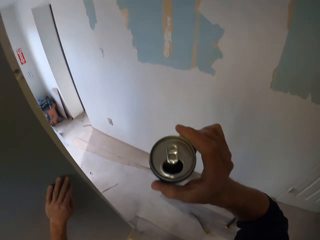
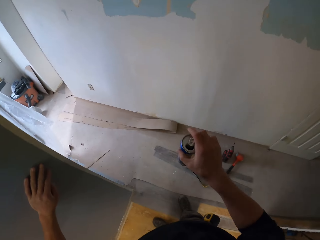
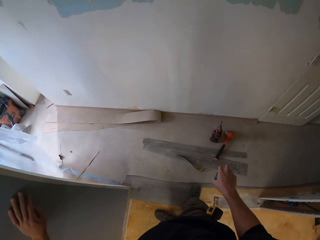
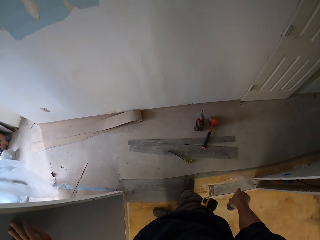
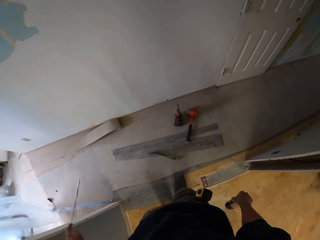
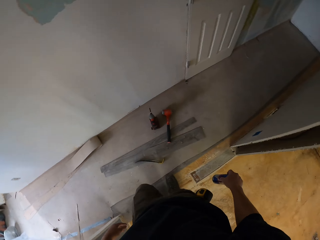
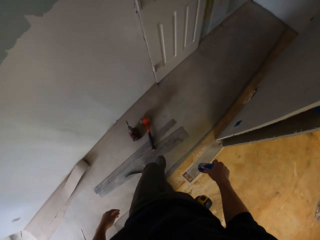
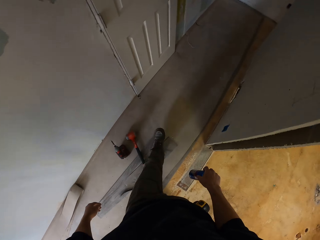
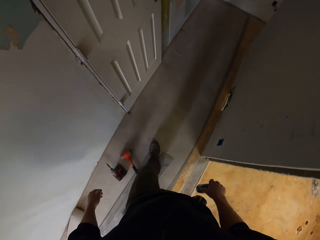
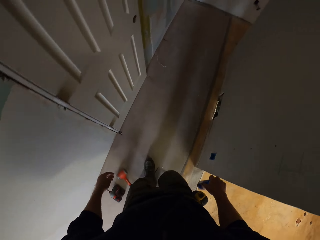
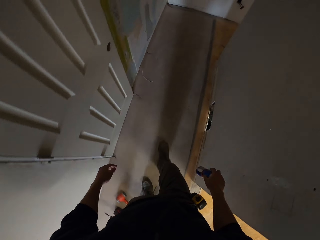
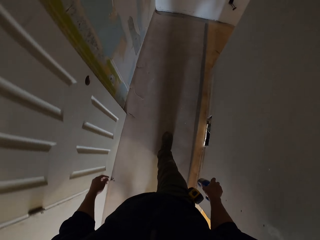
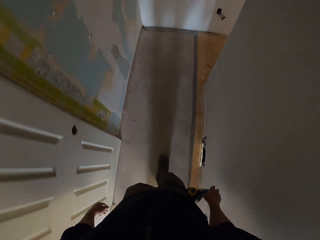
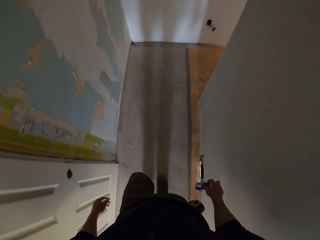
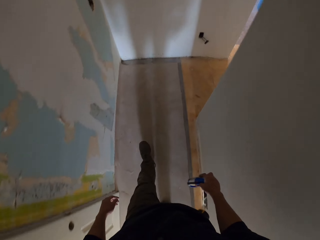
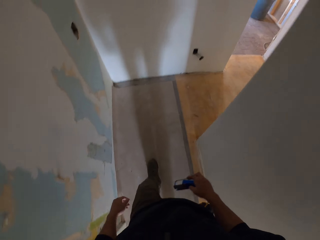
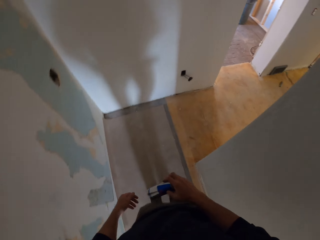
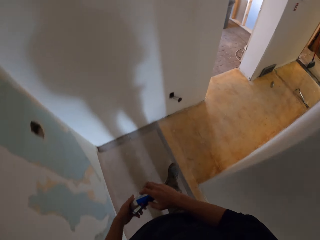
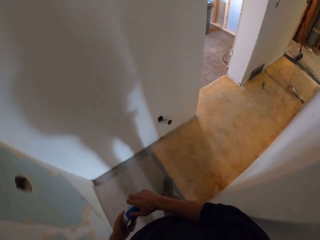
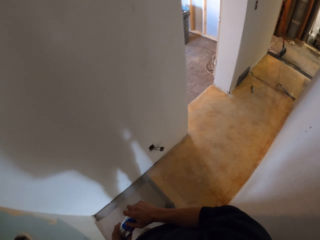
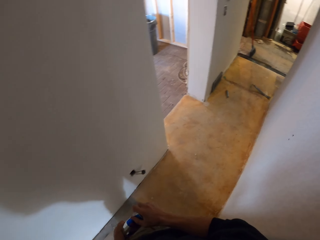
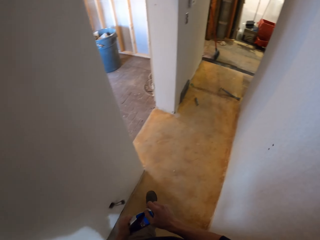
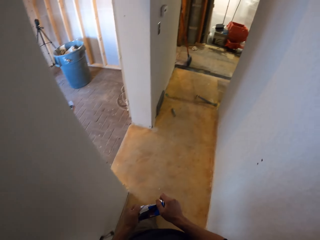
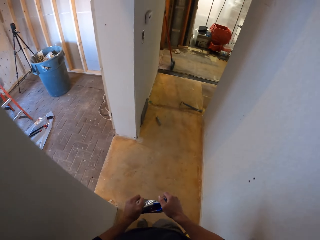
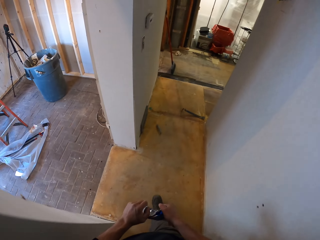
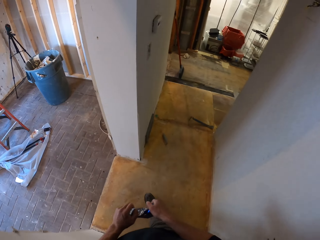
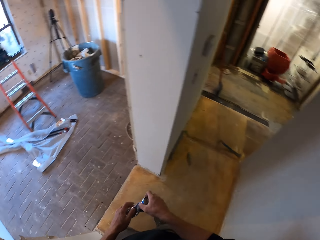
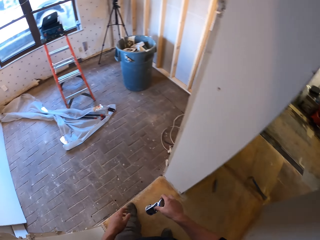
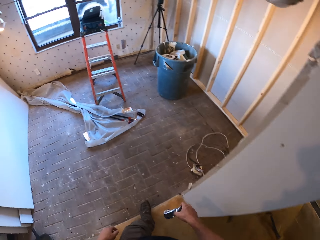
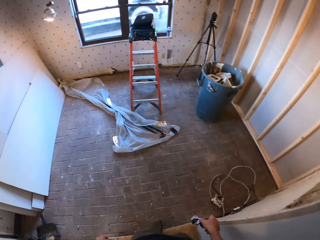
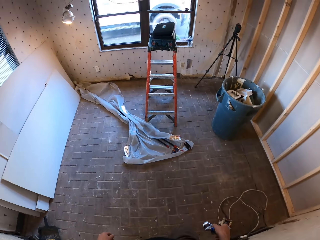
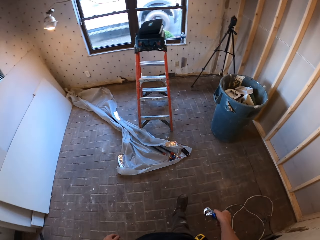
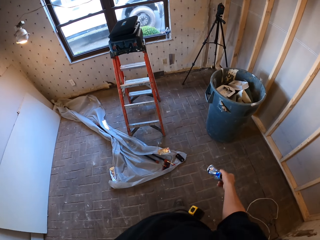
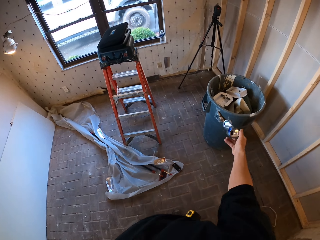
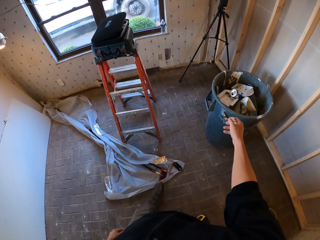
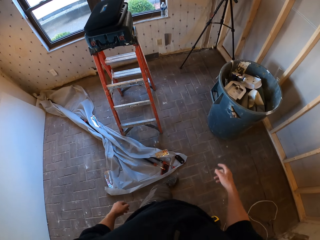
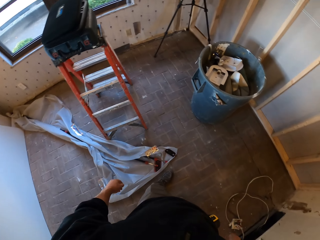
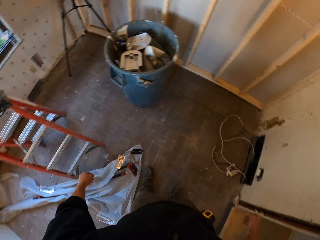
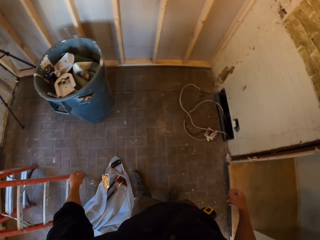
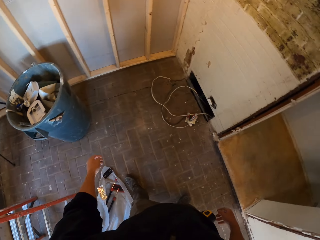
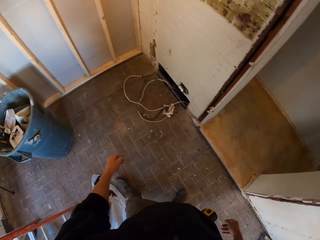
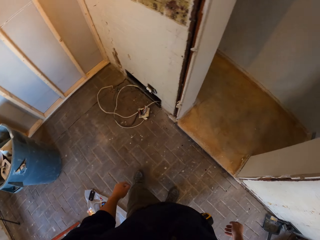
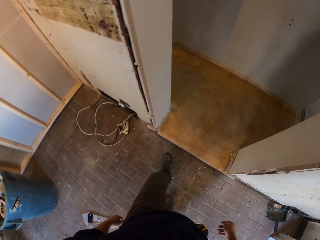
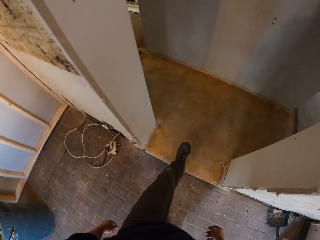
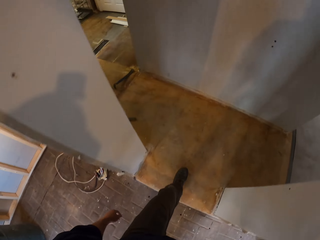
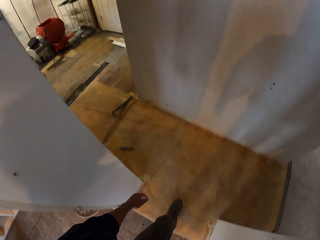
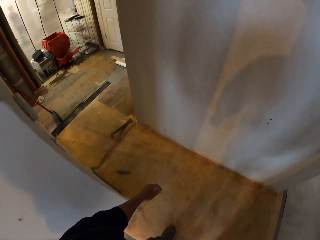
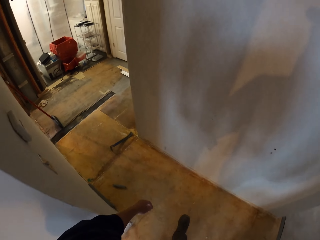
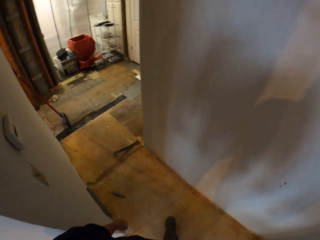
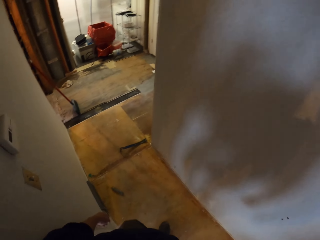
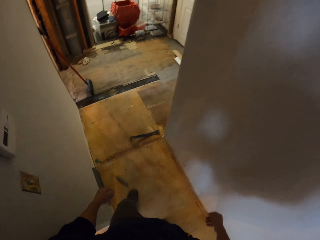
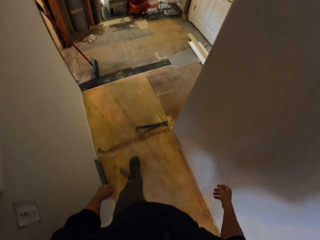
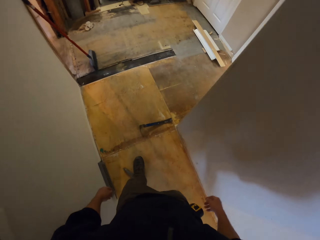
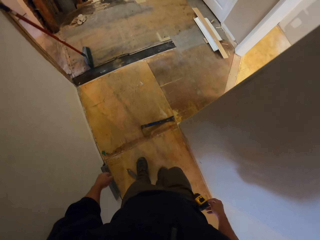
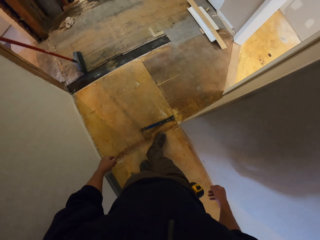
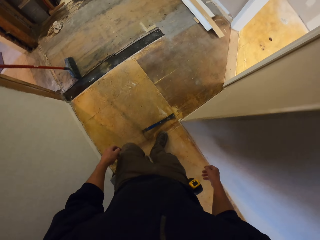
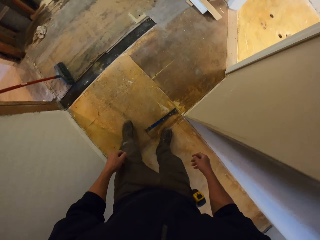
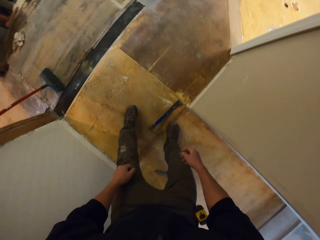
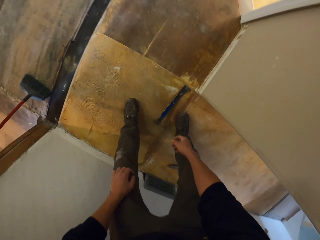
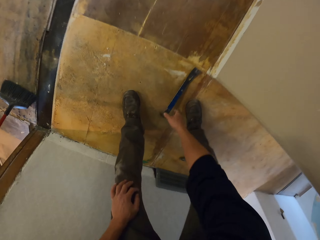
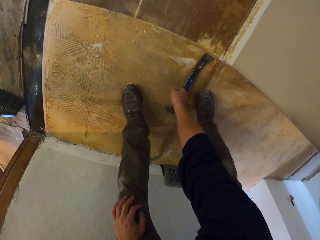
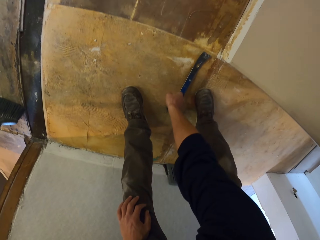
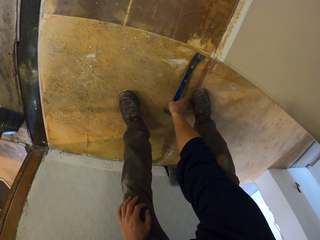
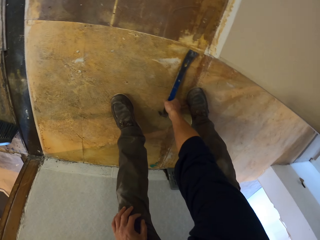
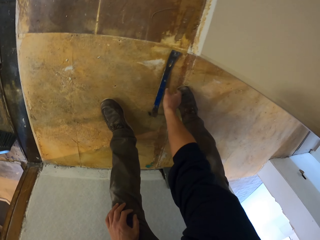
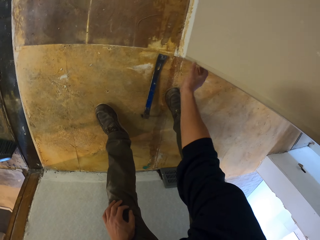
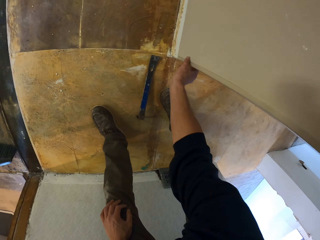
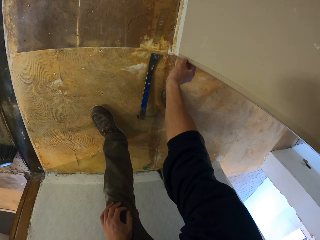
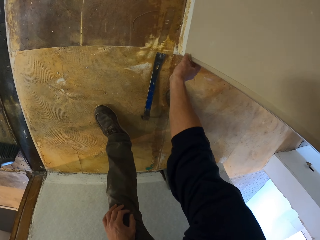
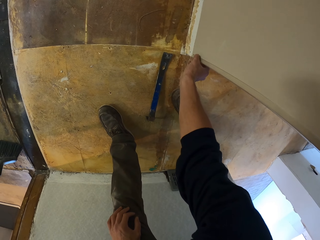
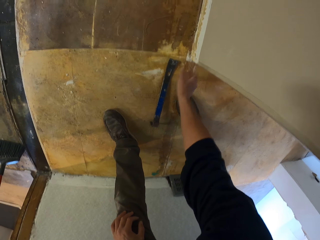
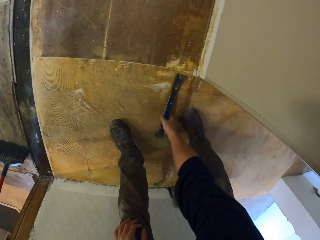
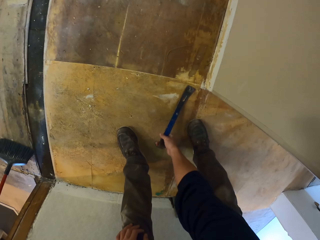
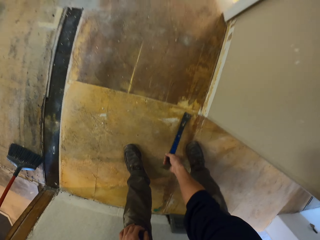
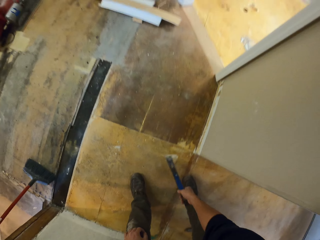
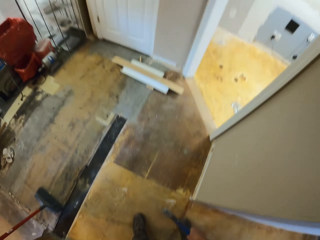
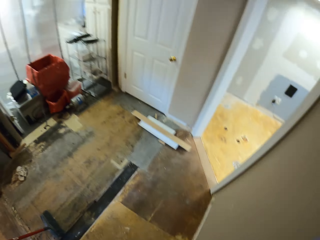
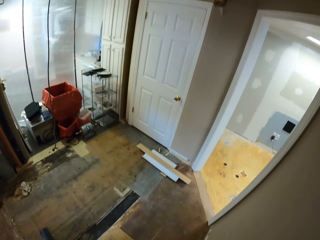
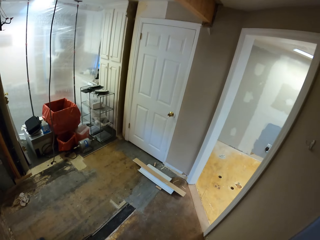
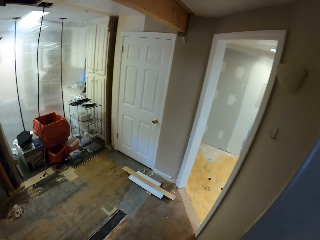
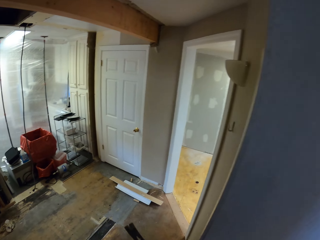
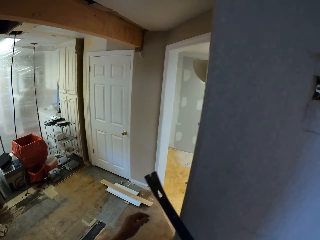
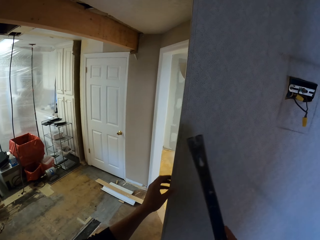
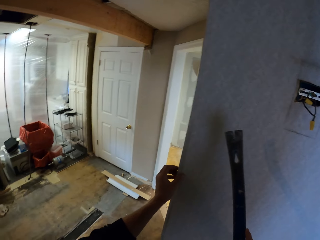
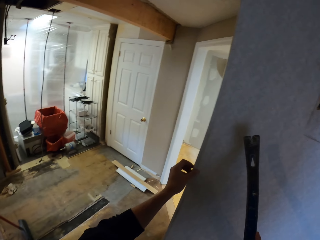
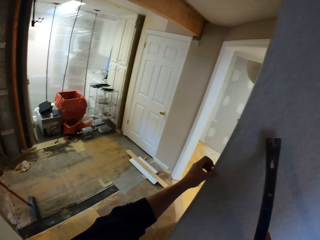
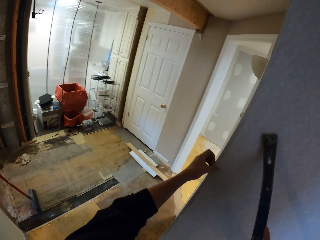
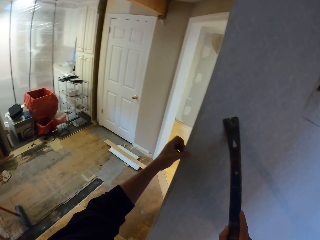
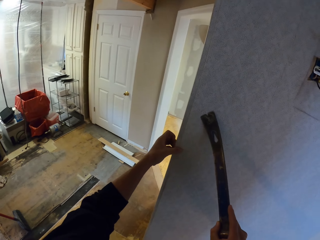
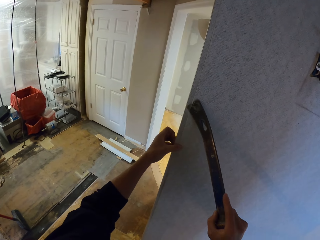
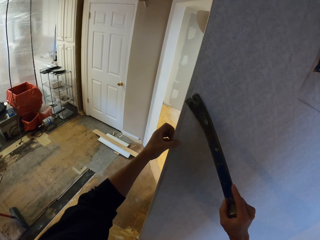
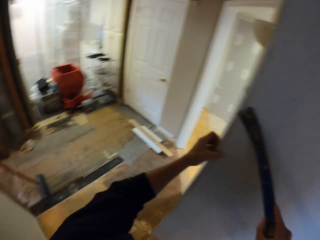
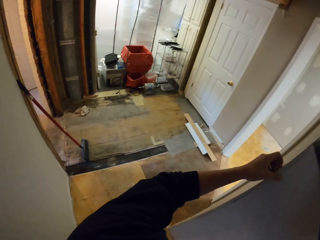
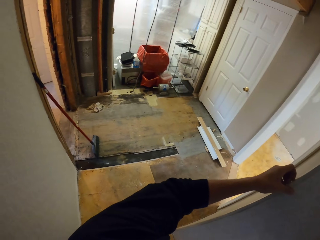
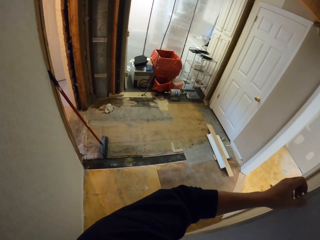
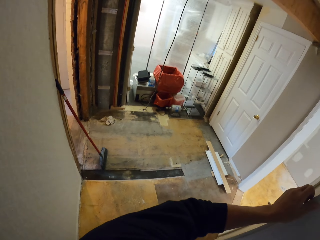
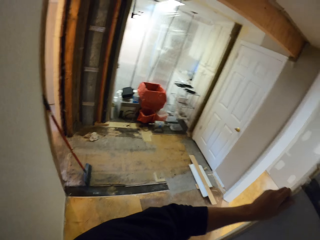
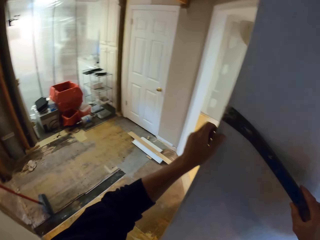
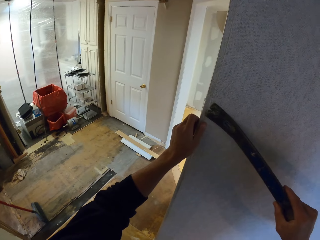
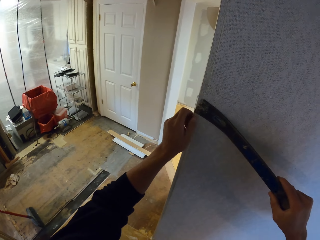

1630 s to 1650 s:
The camera wearer walks in the house. They hold the can with both hands. They squeeze the can. They remove their left hand from the can. They throw the energy drink can in the dustbin. They touch the wall corner protector. They pick up a crowbar from the floor. They remove the wall corner protectors with the crowbar.

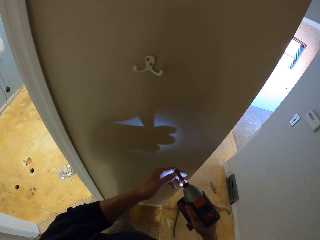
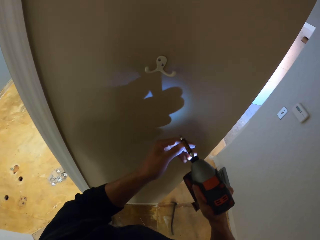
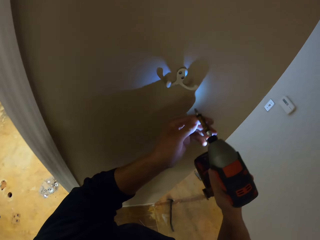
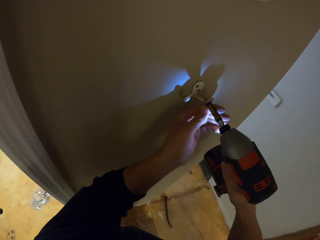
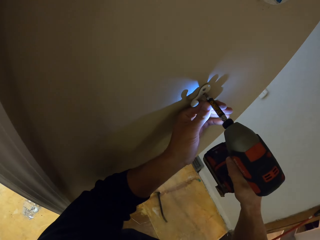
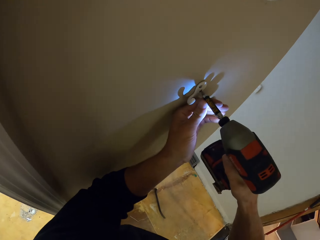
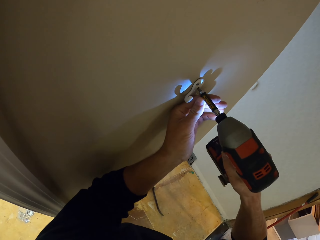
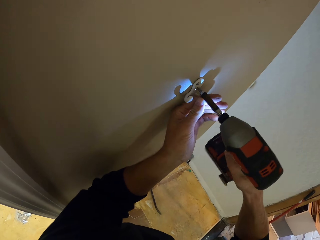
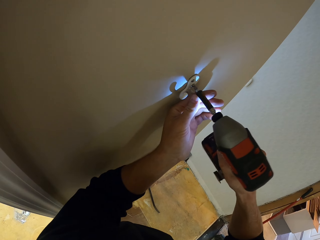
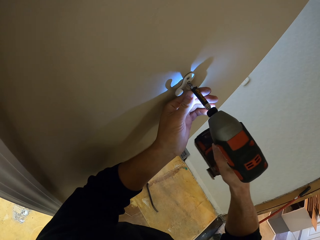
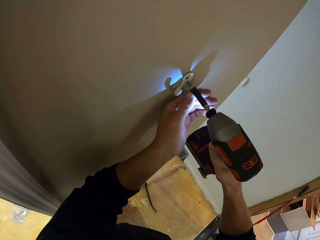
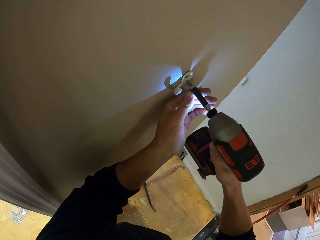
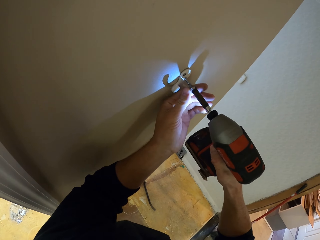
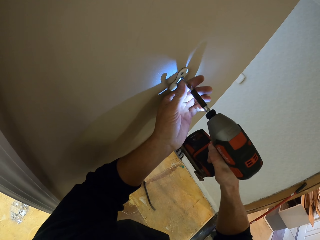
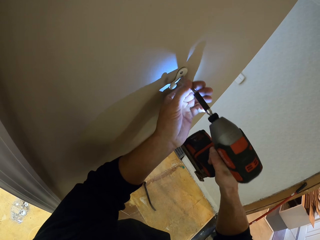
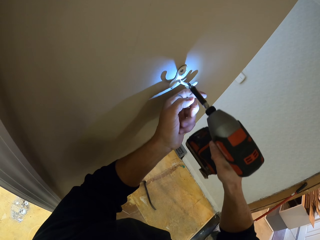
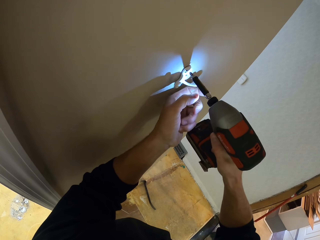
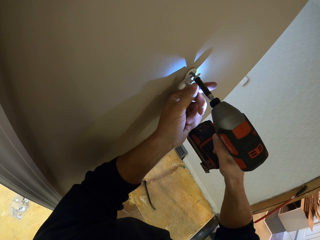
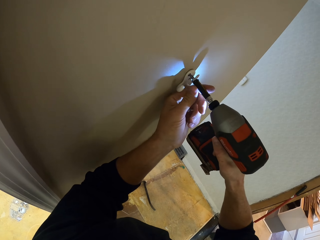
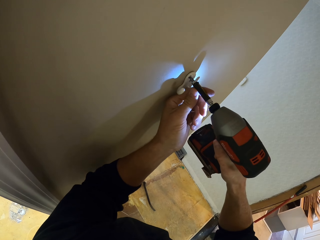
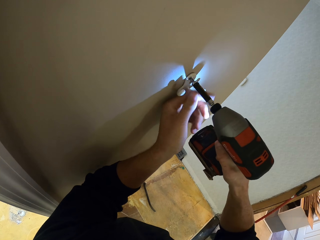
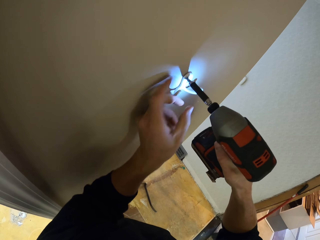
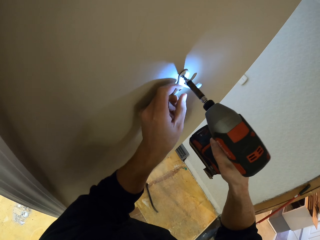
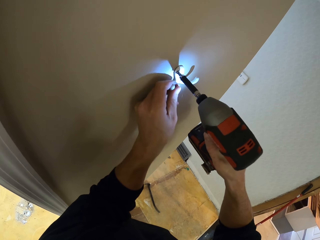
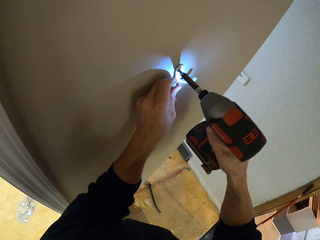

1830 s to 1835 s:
The camera wearer opens screws. They remove the towel hanger with the grinder.
